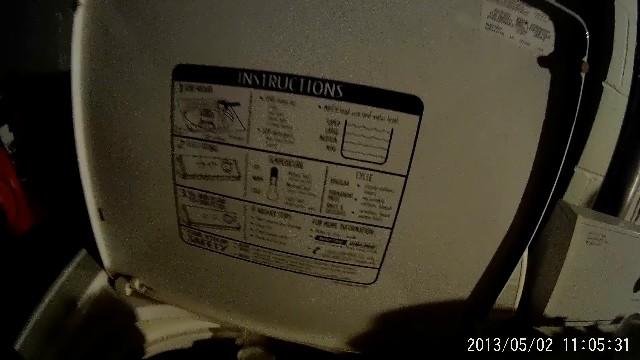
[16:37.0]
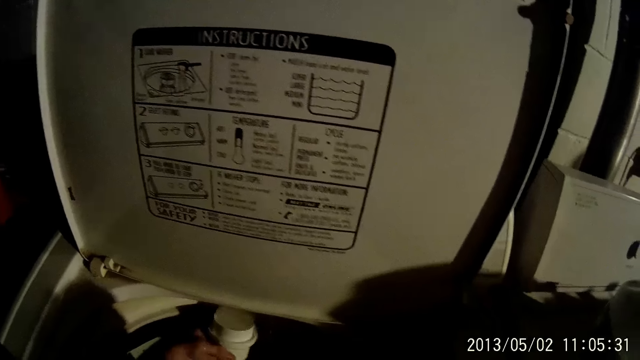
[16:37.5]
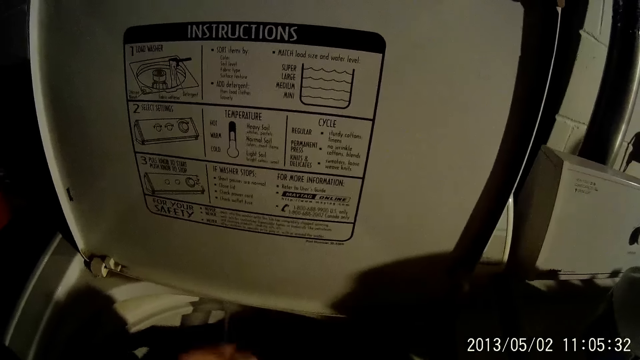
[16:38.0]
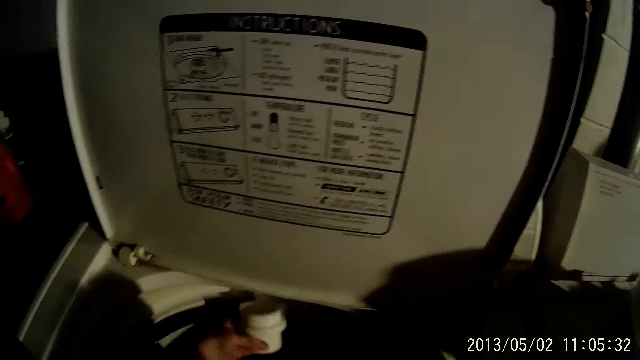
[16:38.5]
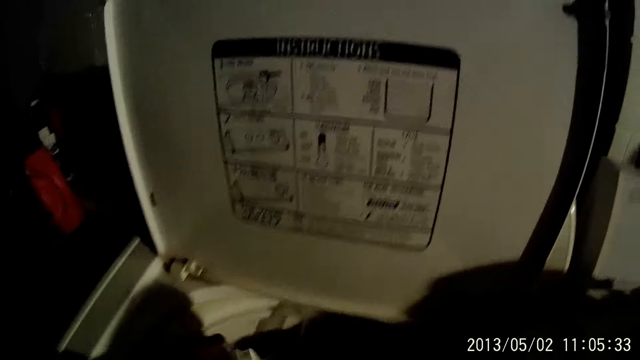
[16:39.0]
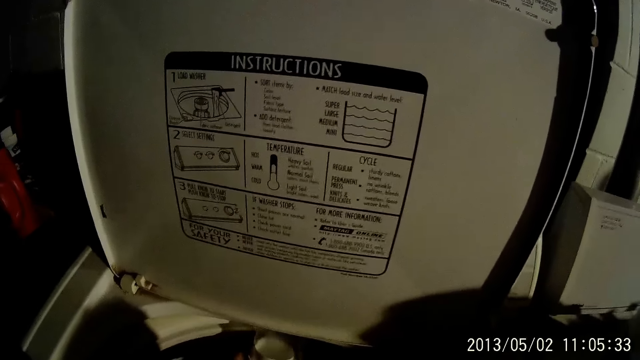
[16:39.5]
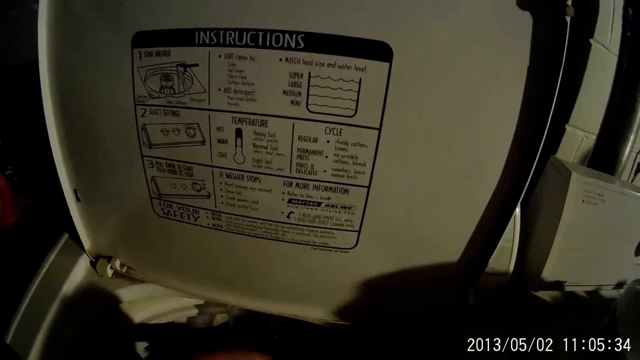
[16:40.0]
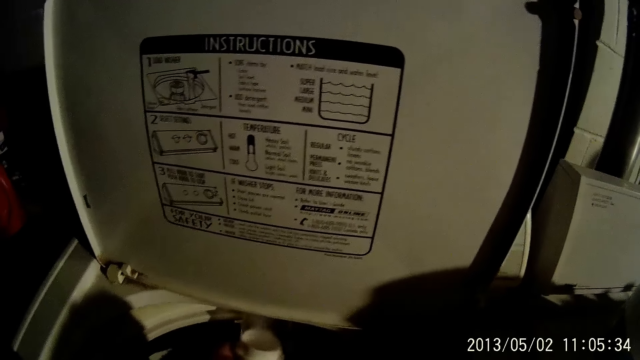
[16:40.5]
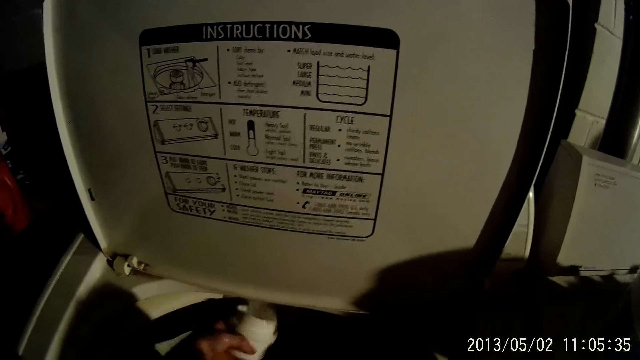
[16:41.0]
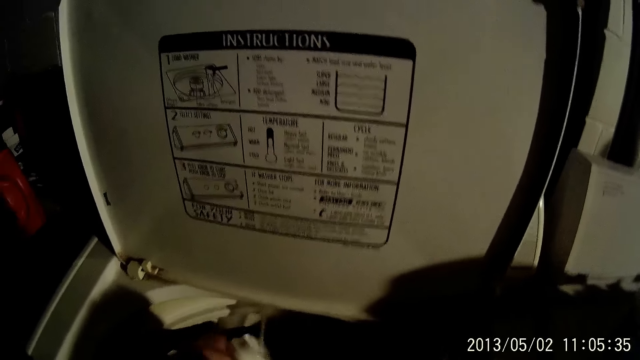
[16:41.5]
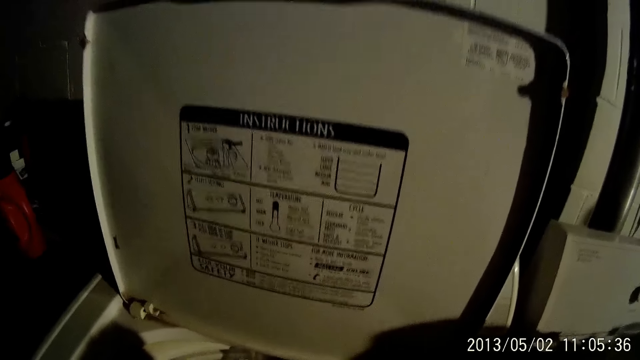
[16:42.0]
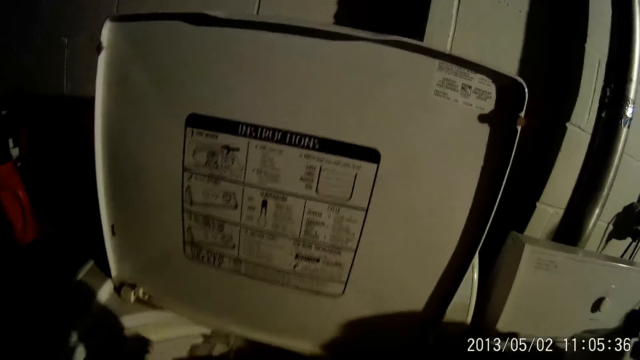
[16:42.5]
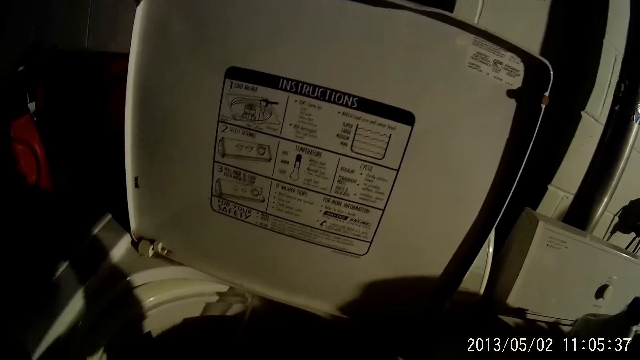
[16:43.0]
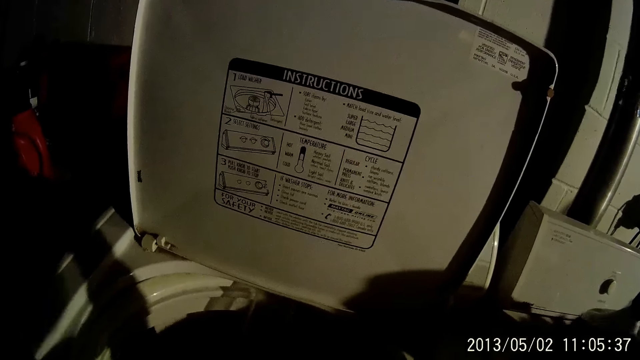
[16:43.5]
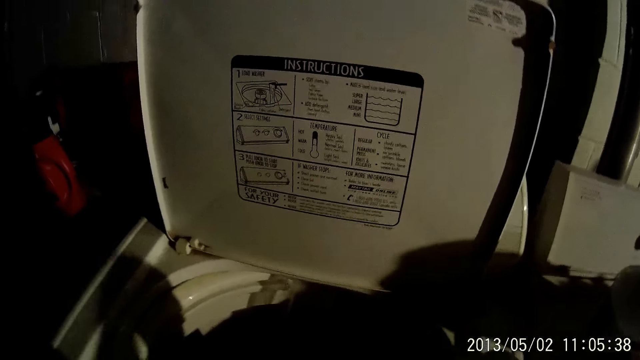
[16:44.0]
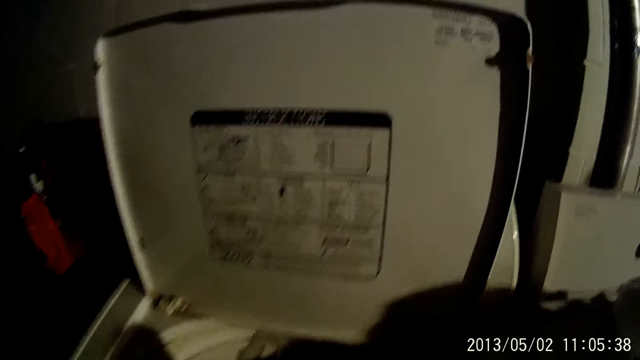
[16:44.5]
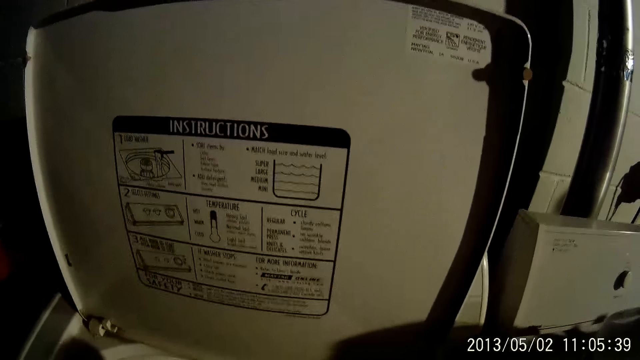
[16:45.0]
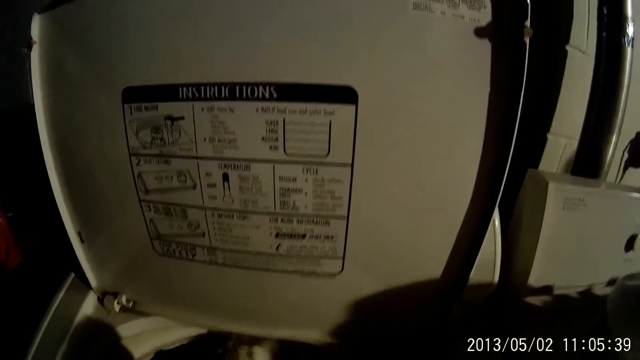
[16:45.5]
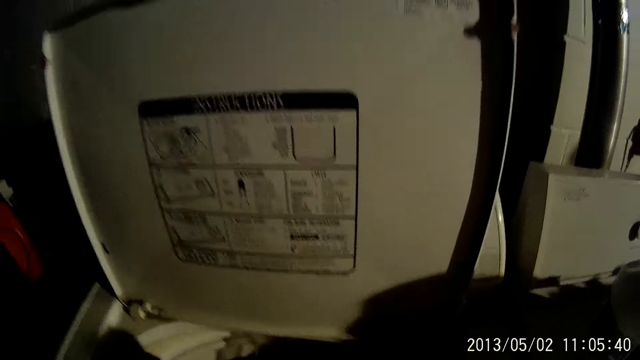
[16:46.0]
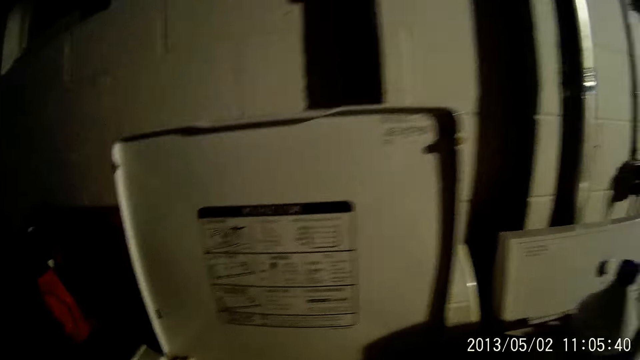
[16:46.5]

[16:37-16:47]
The camera wearer adds detergent in the lid. He uses a small container to take water from the washing machine with his left hand. He pours the detergent in the washing machine. He adds detergent in the lid and pours the detergent in the washing machine repeatedly. He does something.

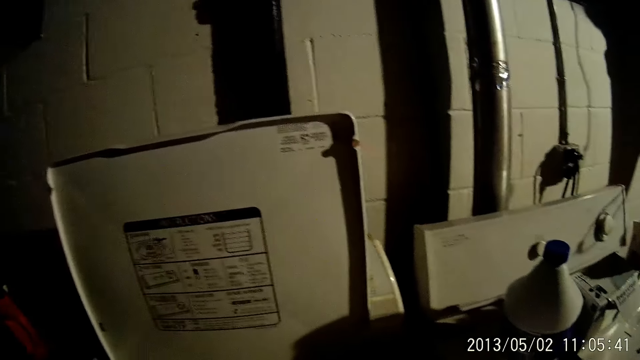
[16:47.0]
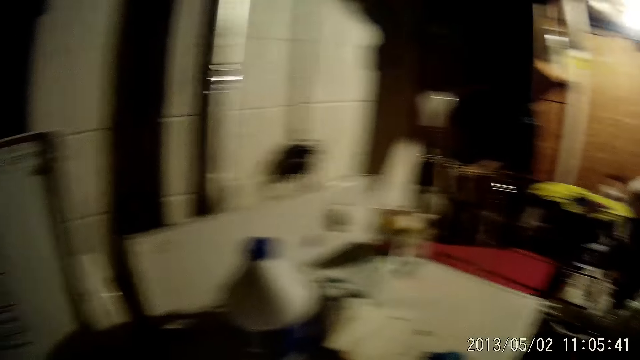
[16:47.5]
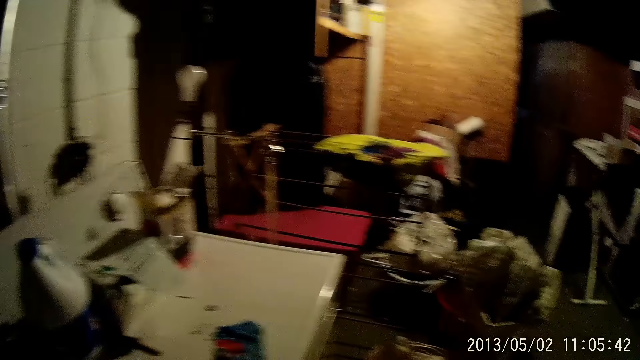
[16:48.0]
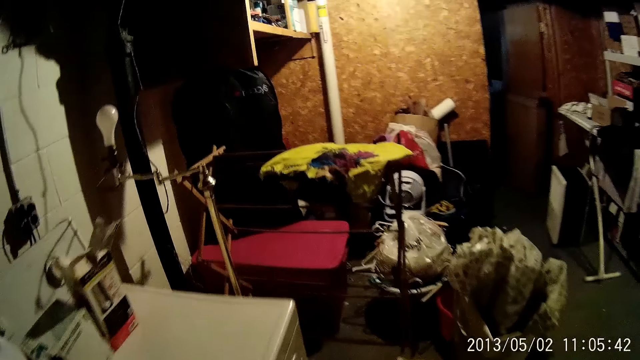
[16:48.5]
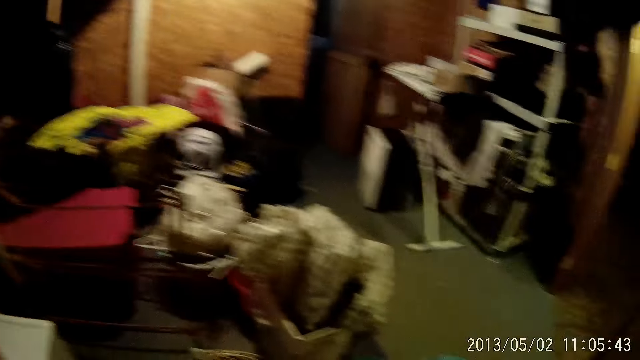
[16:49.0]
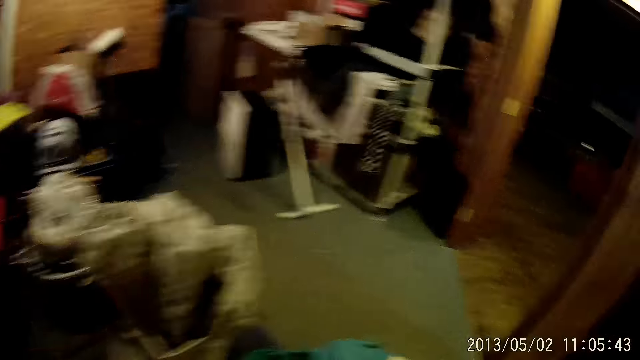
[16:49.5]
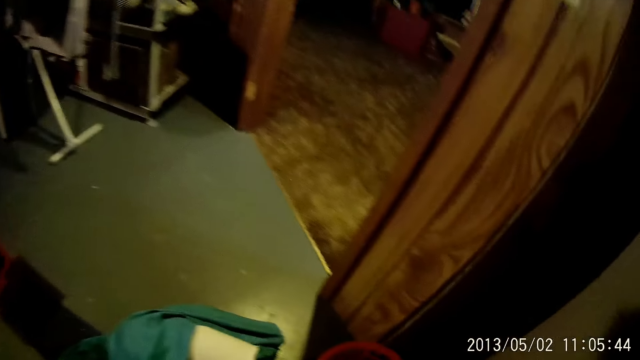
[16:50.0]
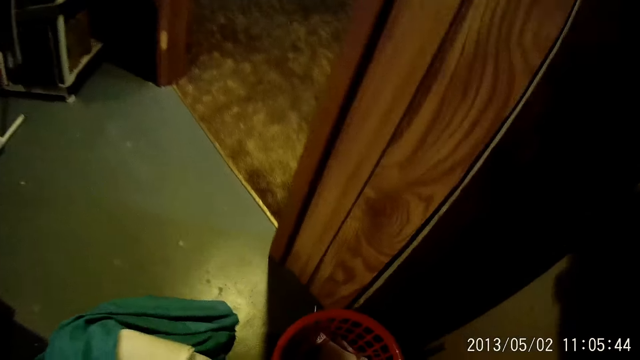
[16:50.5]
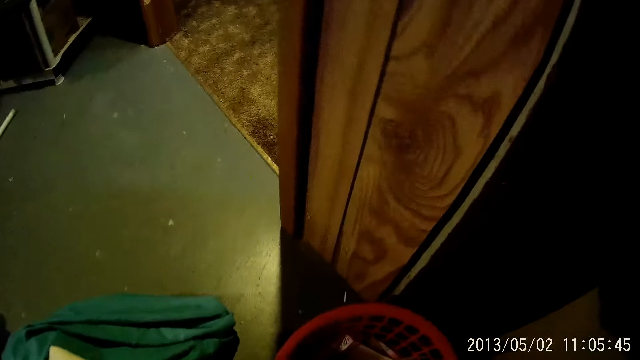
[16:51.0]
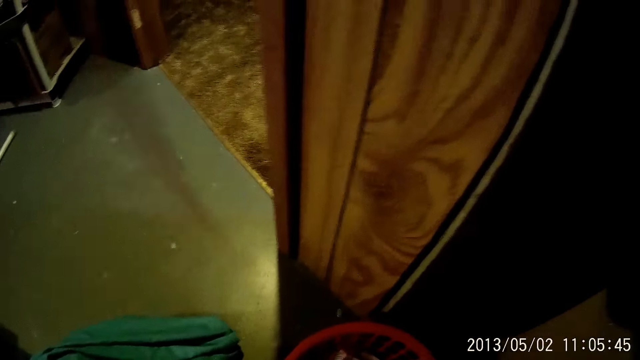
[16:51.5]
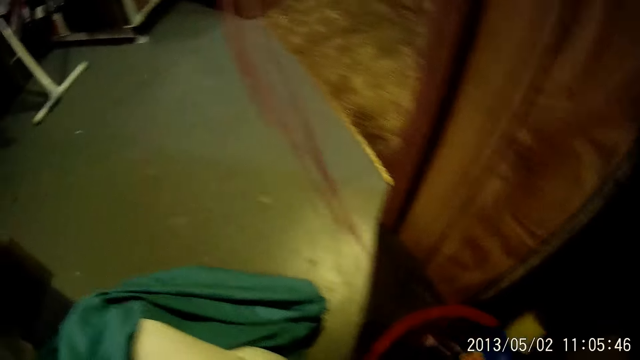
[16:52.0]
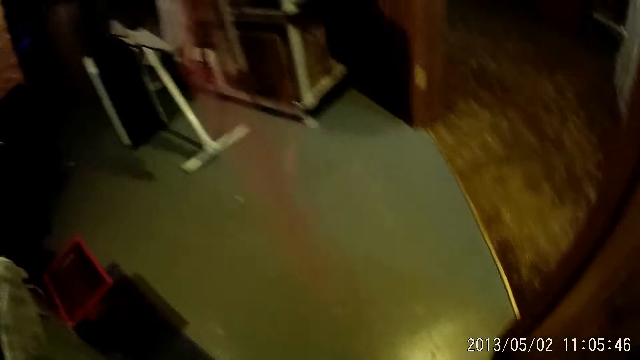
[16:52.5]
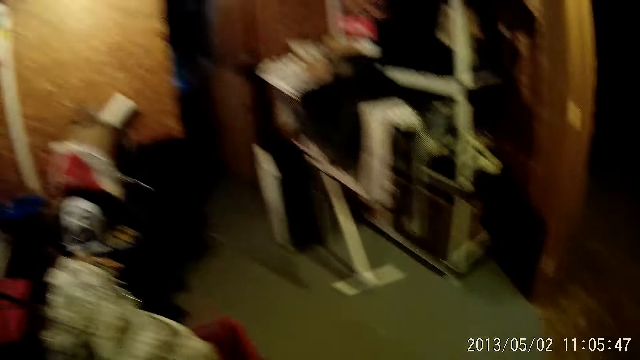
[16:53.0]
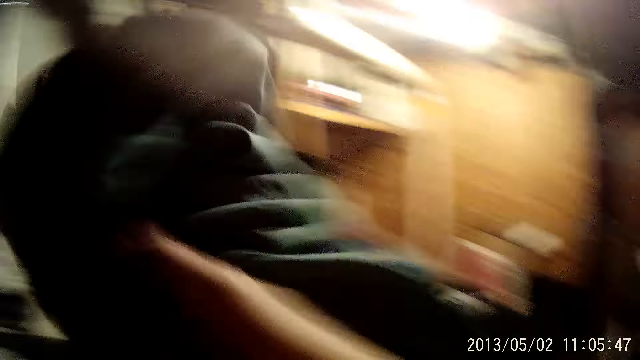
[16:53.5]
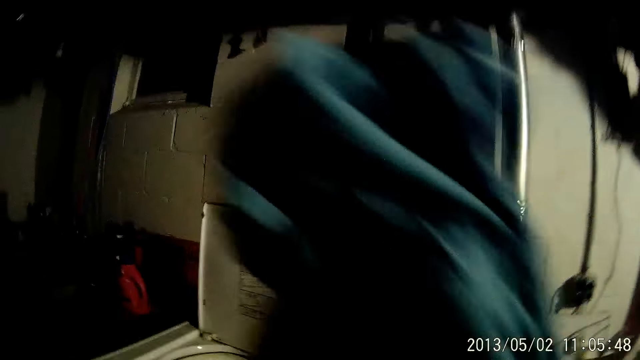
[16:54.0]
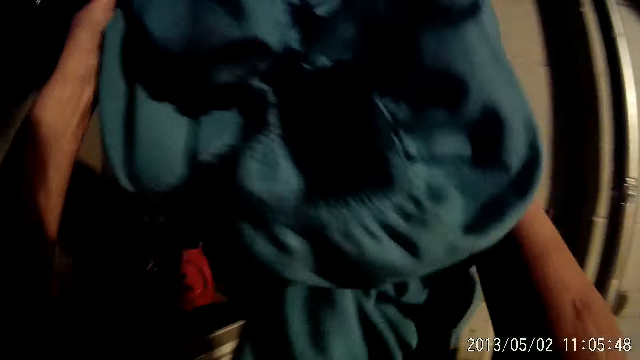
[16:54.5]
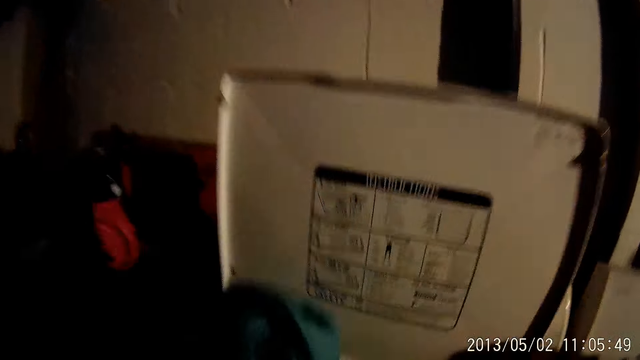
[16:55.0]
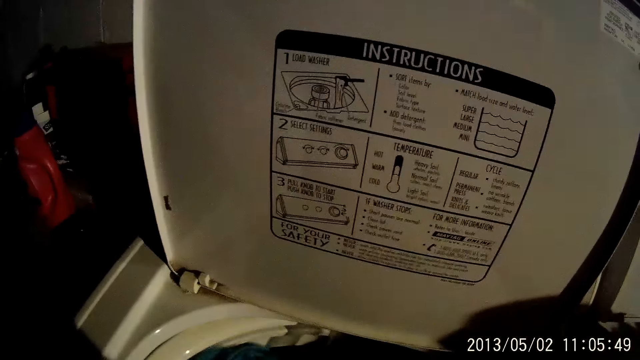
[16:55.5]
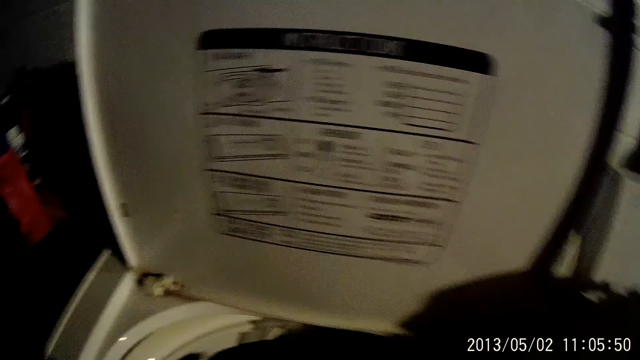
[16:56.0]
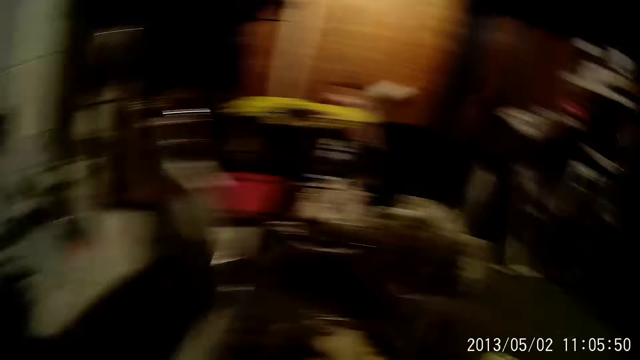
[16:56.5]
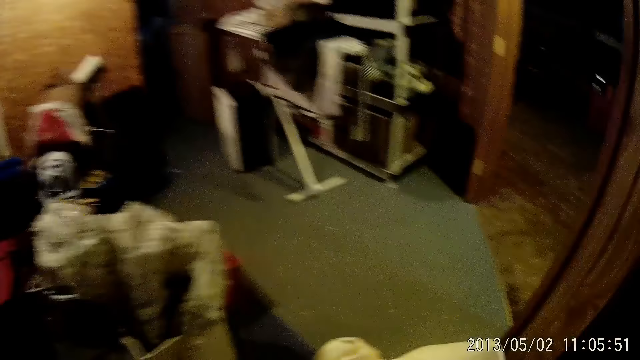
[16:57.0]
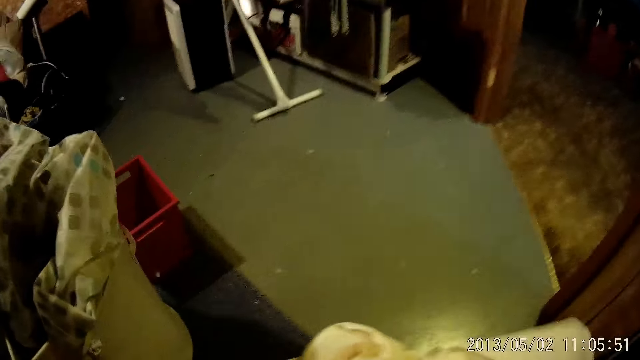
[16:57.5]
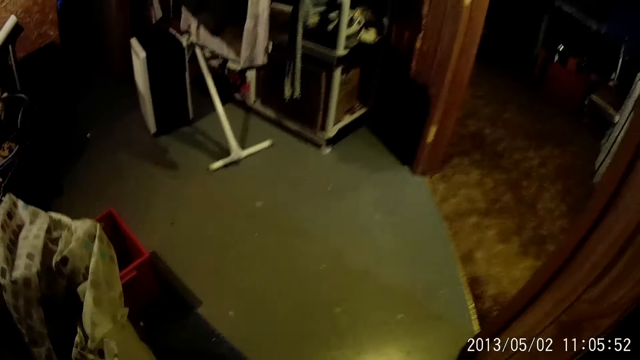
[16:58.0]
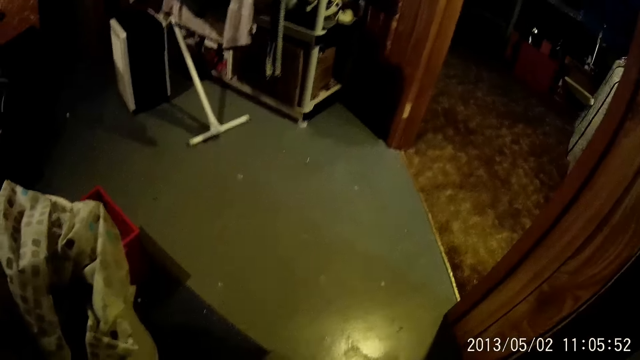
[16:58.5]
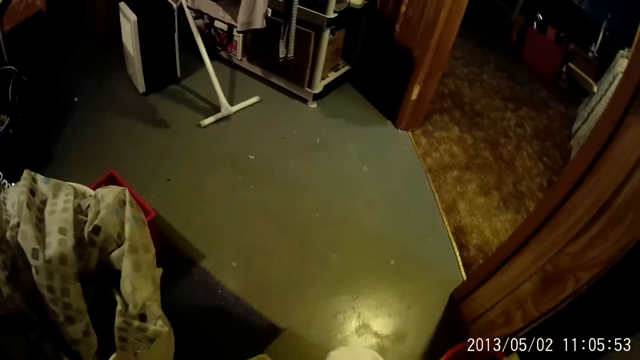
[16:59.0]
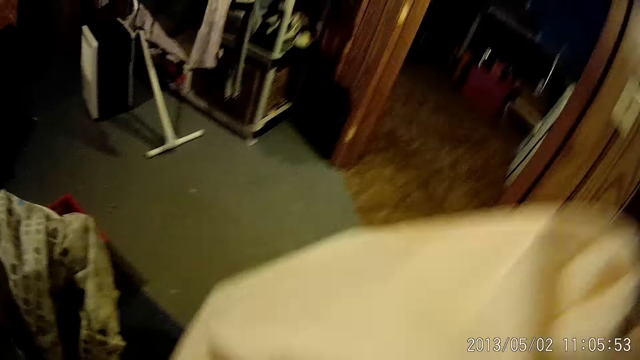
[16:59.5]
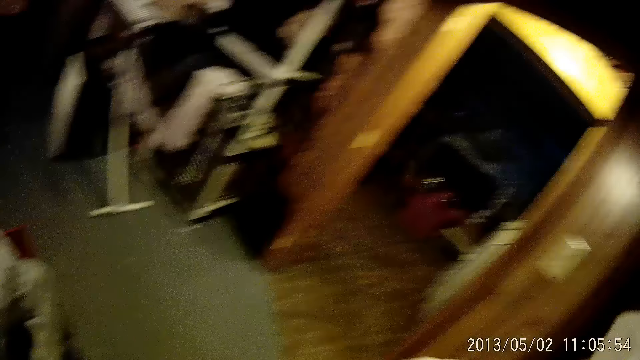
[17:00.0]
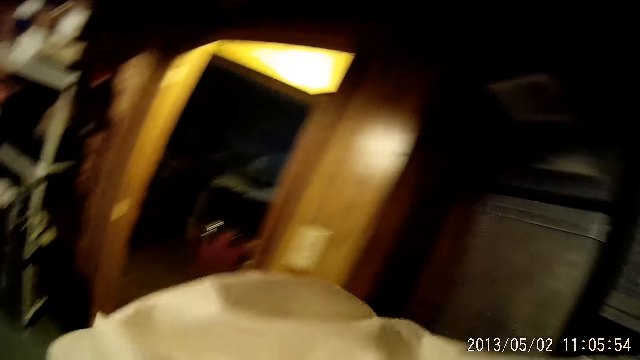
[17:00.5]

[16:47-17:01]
The camera wearer walks in the room. They dispose of a bottle. They pick up the bedsheet or mattress cover from the ground. They fold the bedsheet with both hands. They drop the bedsheet inside the washing machine. They turn around. They pick up the mattress cover from the ground.
